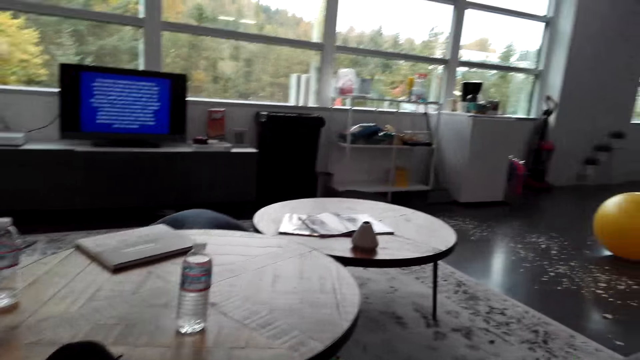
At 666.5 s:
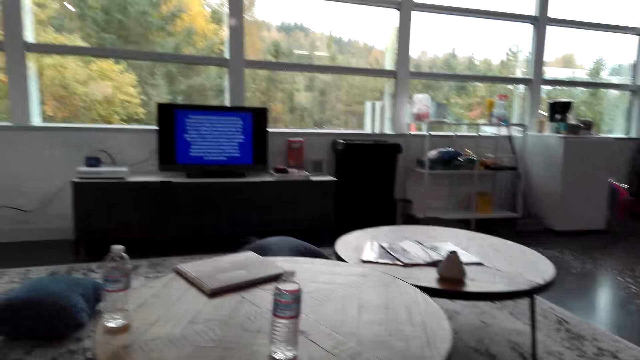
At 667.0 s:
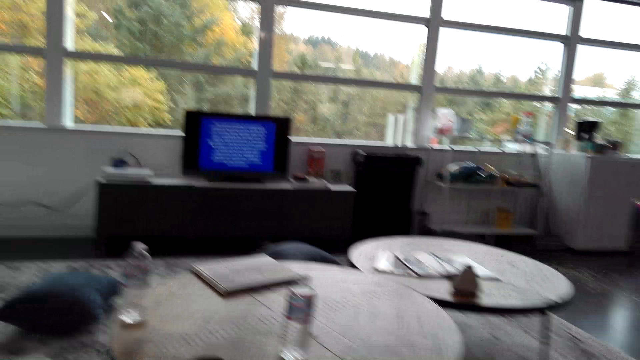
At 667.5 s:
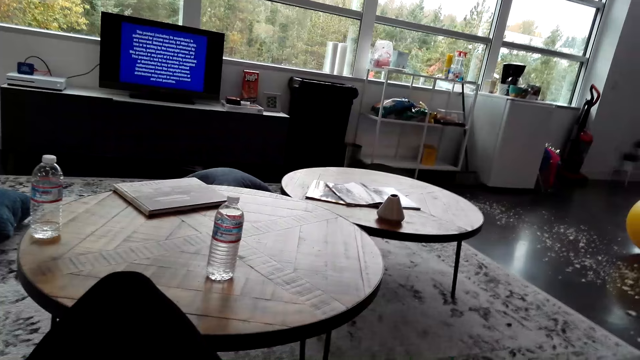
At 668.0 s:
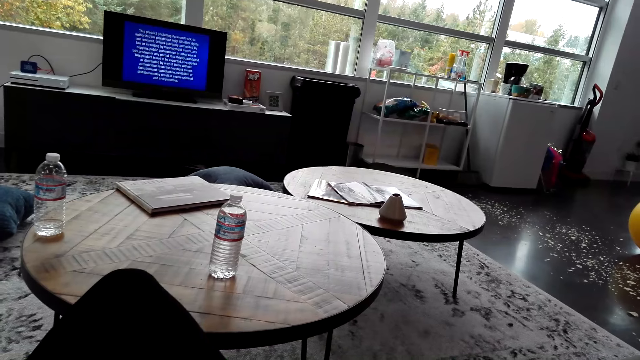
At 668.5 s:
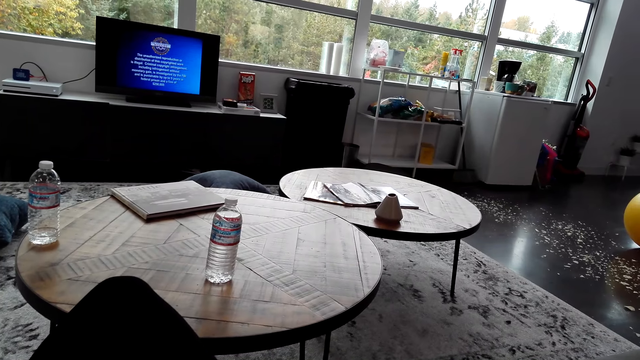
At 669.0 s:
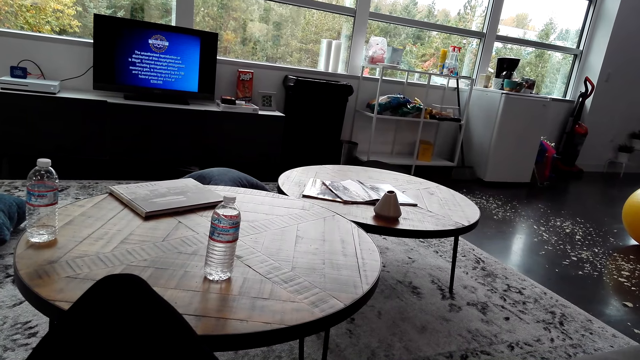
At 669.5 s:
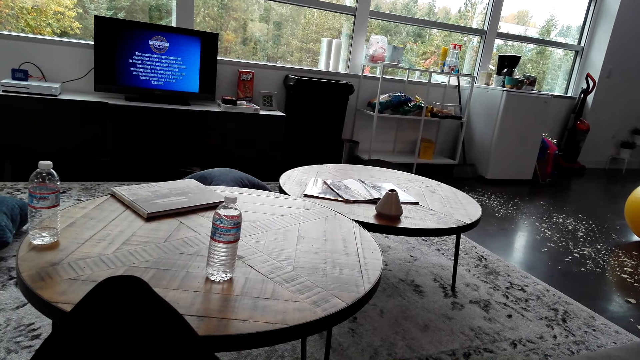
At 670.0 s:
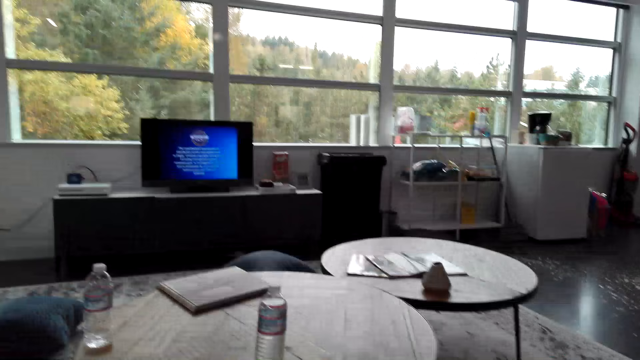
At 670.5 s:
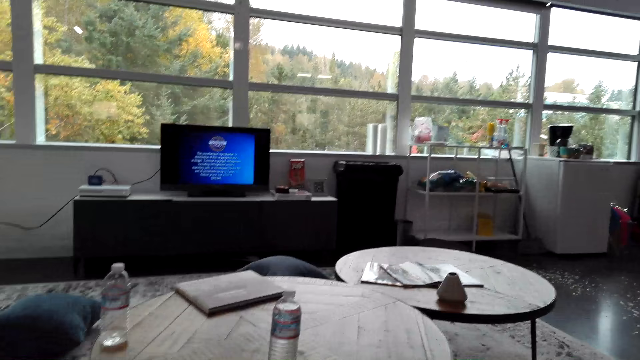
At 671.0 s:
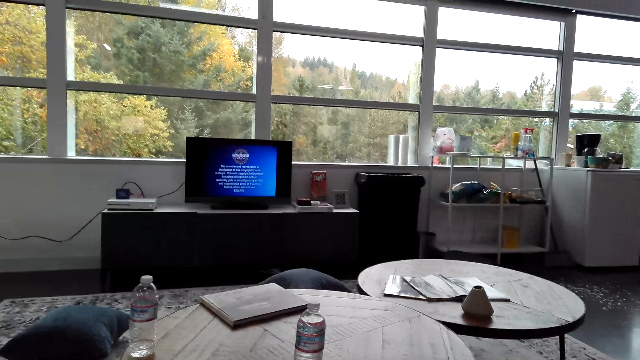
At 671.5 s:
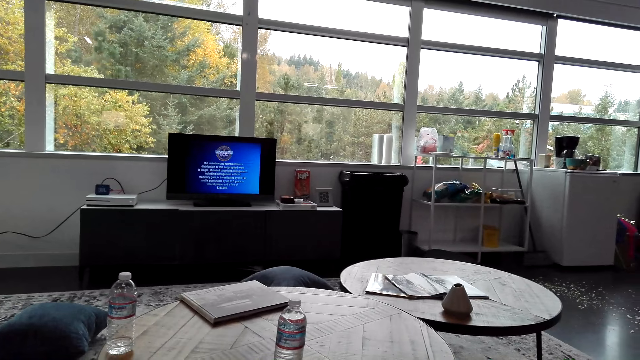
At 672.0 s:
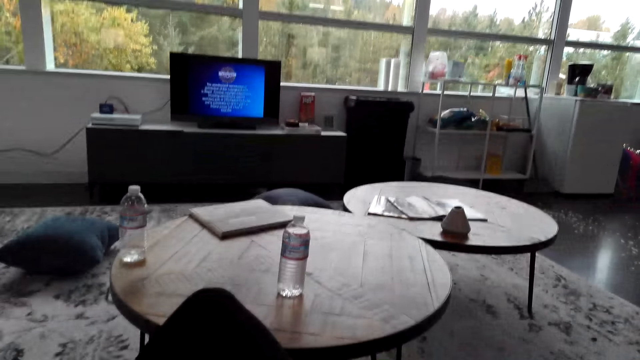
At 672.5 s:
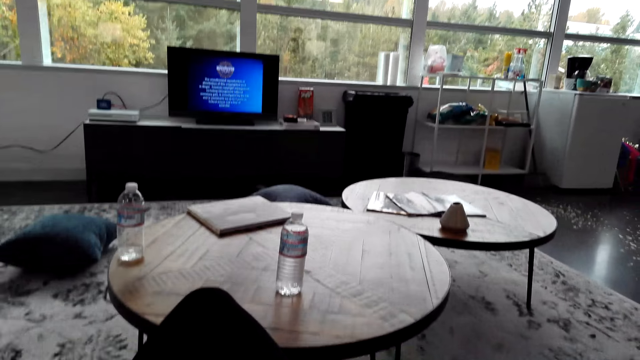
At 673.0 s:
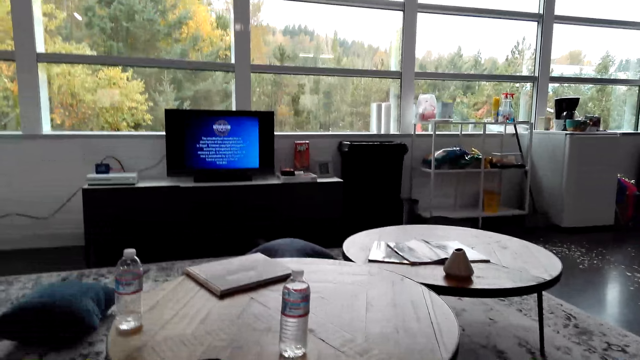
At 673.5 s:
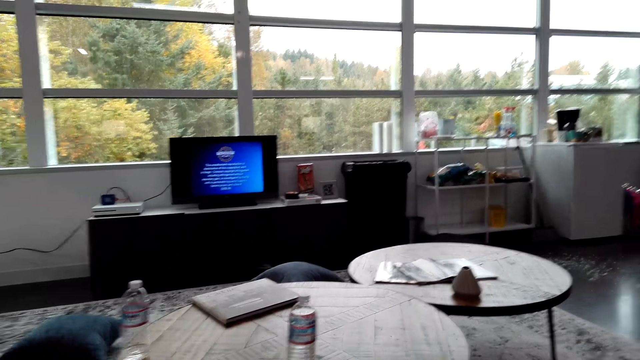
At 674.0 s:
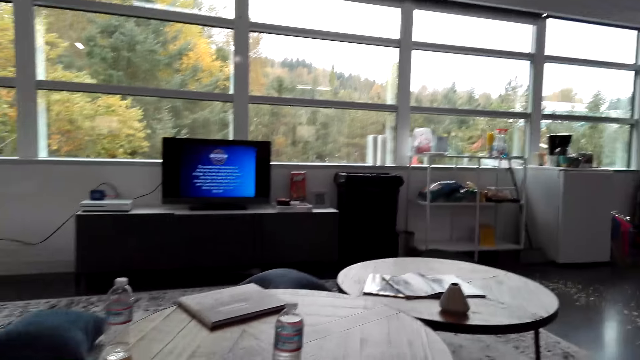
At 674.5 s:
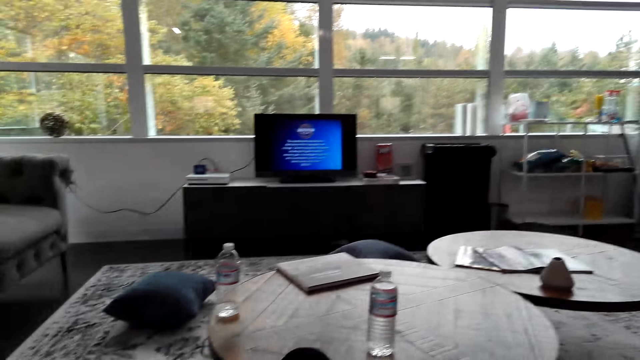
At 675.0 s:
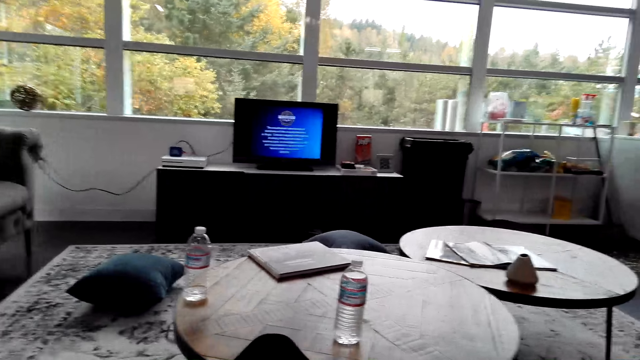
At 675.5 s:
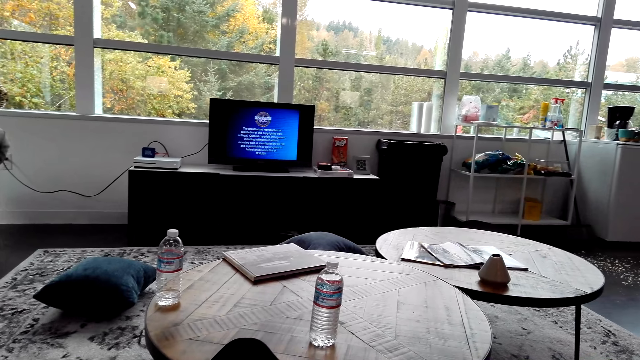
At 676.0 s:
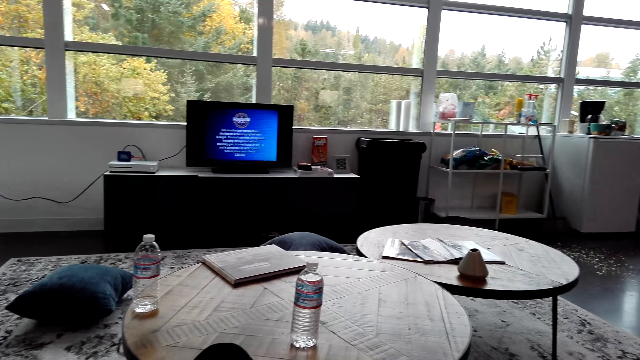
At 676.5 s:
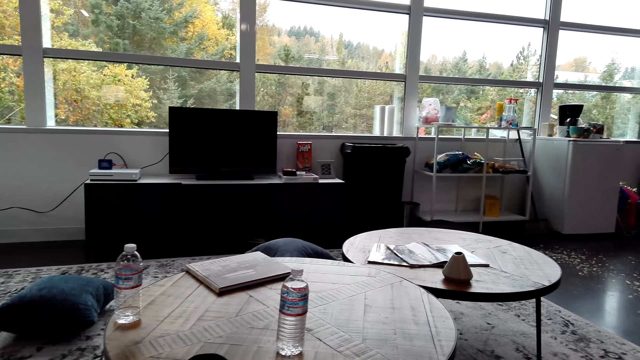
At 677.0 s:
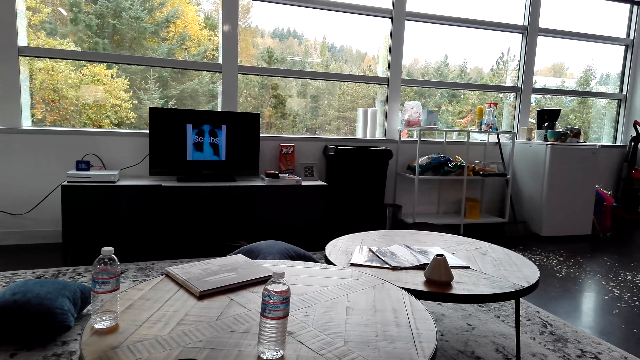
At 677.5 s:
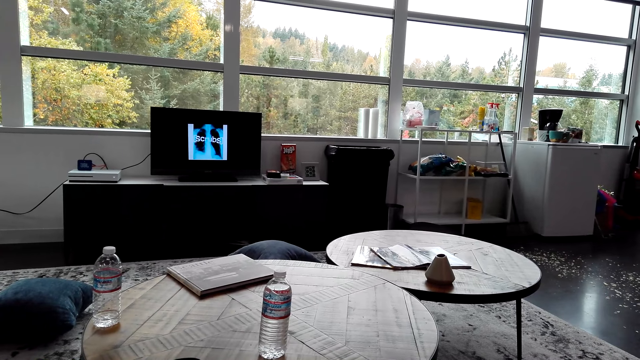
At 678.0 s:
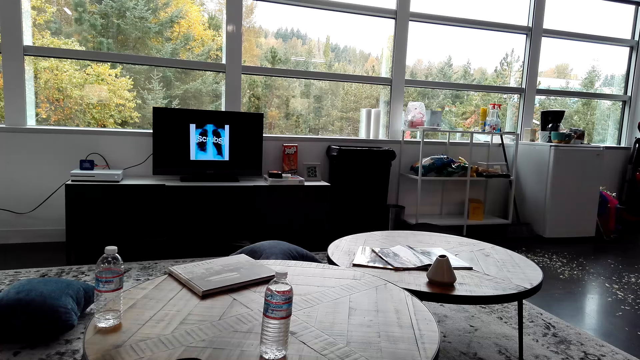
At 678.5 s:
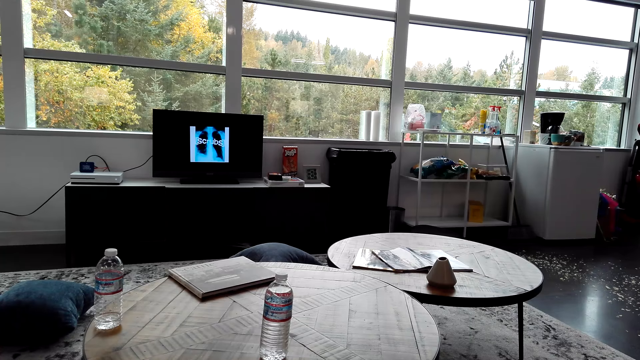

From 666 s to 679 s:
The camera wearer watches the television. They look around. They sit.

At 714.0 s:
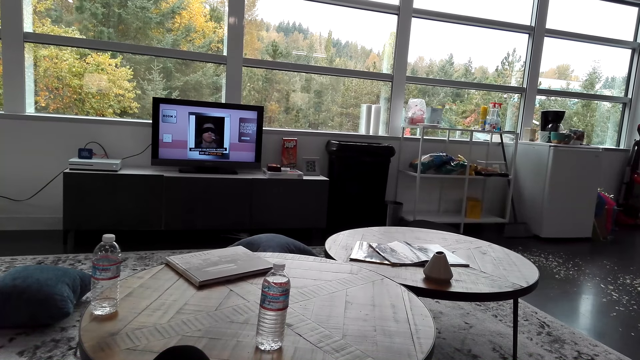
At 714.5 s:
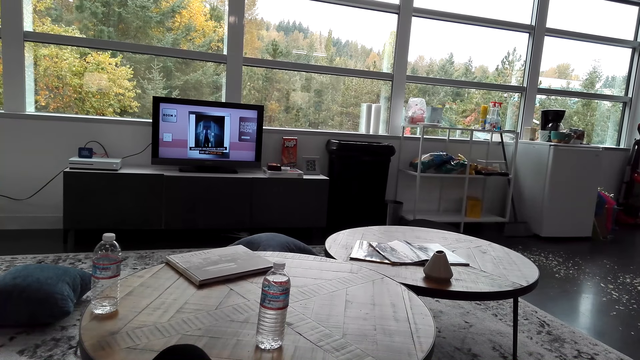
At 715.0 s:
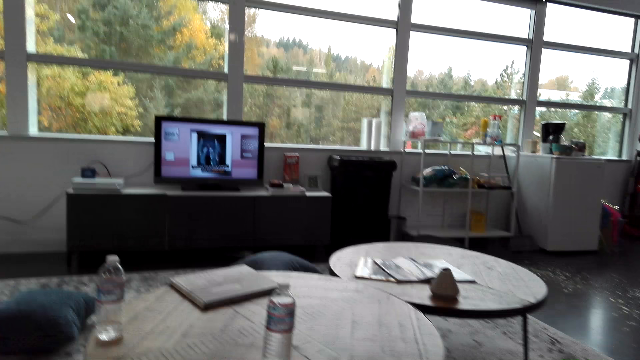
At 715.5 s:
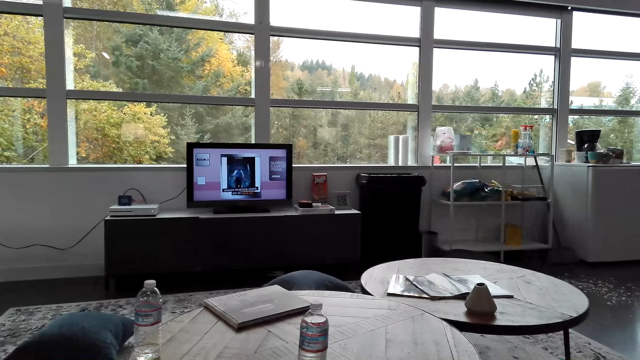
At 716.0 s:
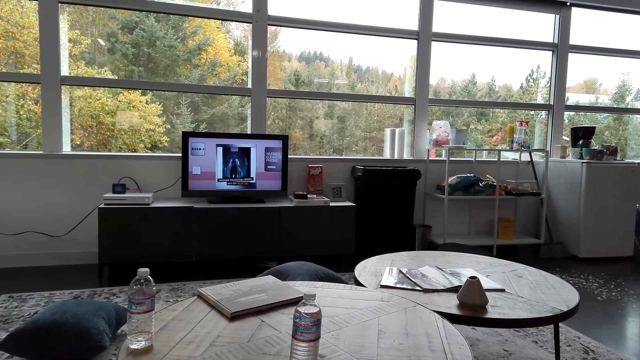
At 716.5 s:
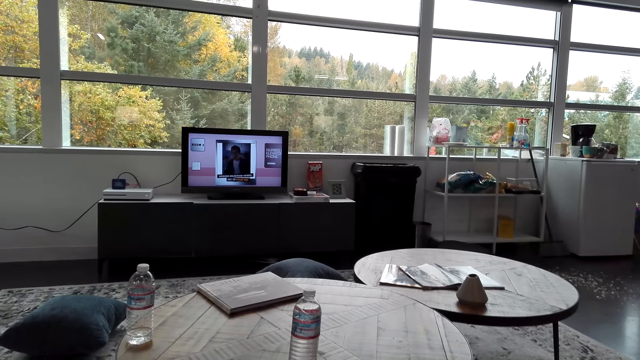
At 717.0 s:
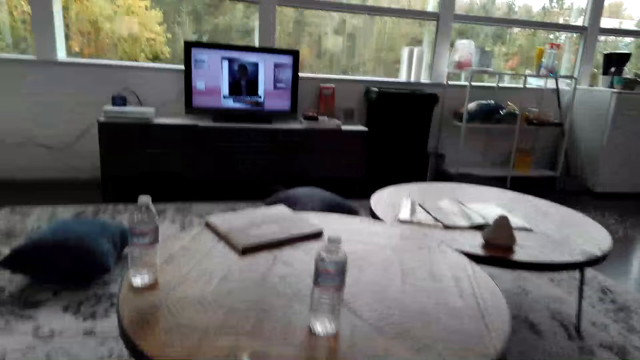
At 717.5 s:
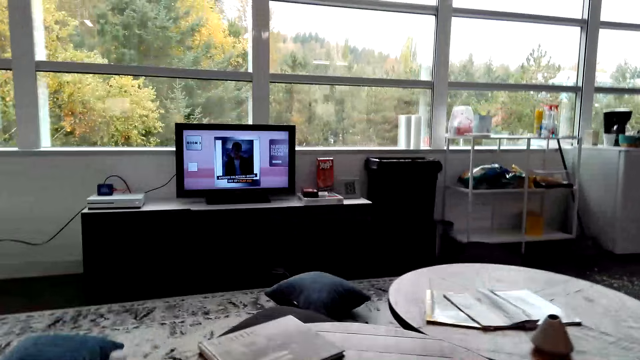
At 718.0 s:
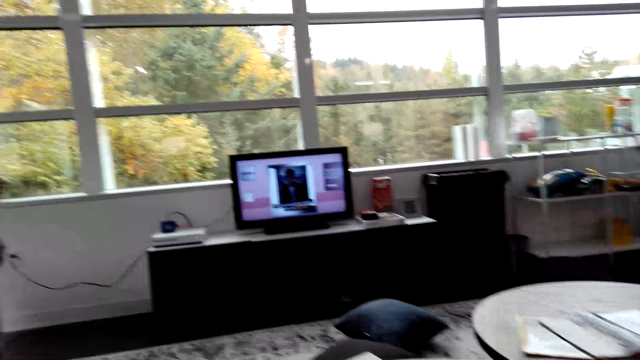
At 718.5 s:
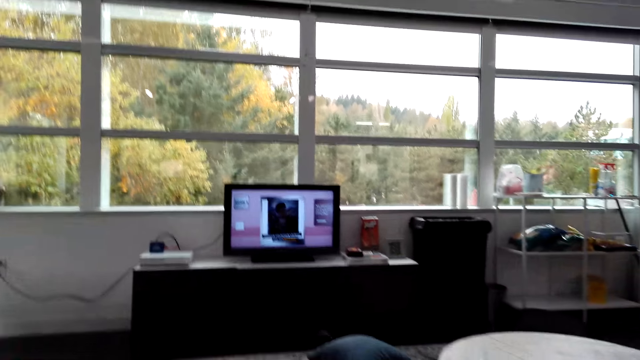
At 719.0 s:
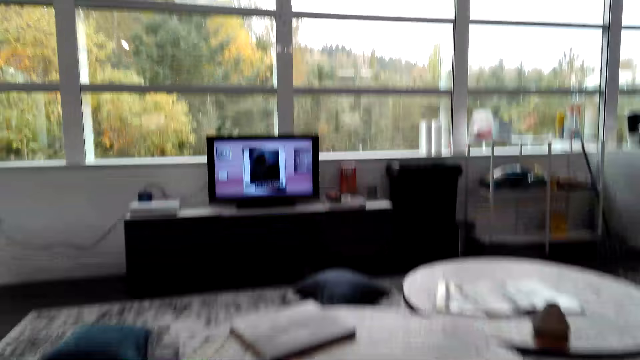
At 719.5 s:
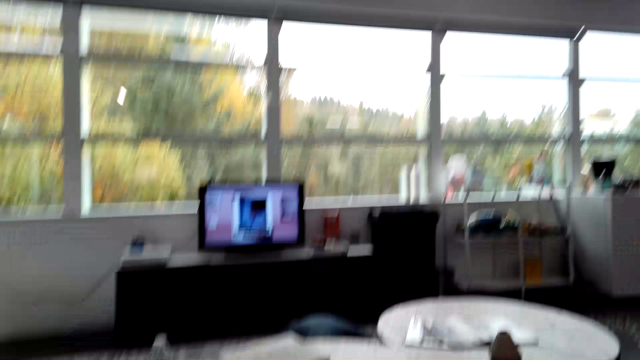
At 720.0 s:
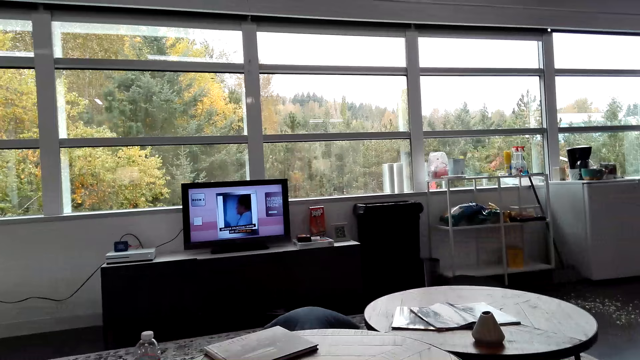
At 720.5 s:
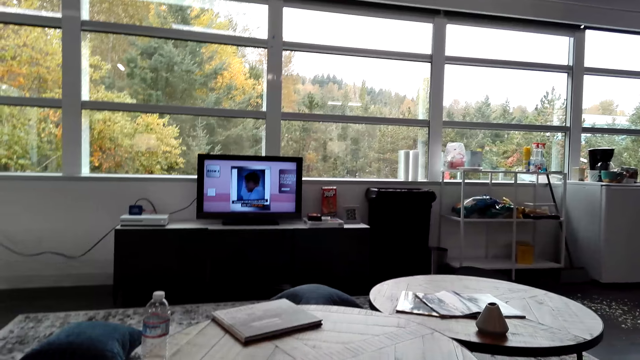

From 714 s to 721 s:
The camera wearer watches the background.
